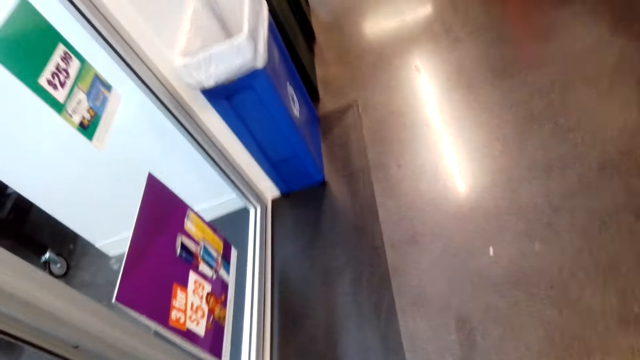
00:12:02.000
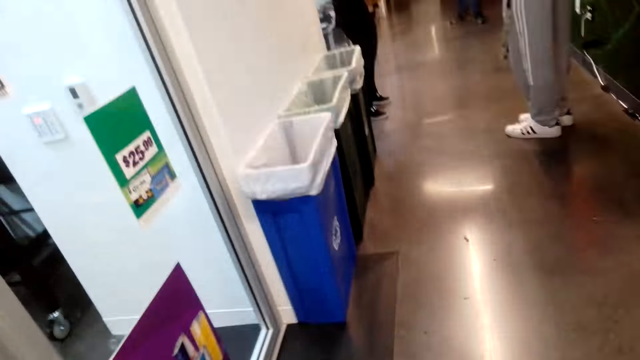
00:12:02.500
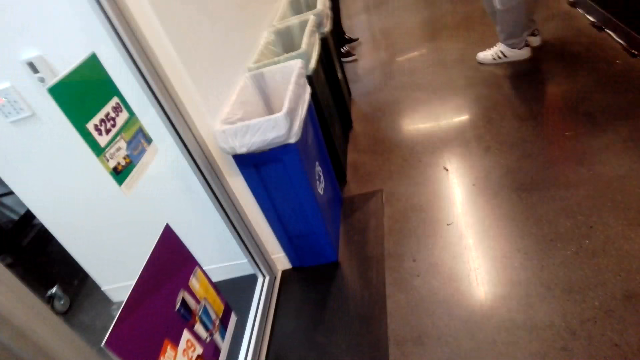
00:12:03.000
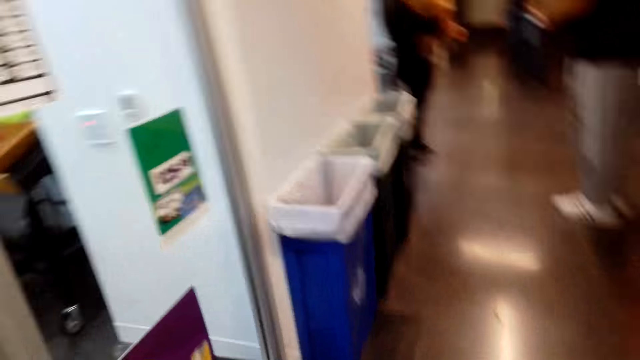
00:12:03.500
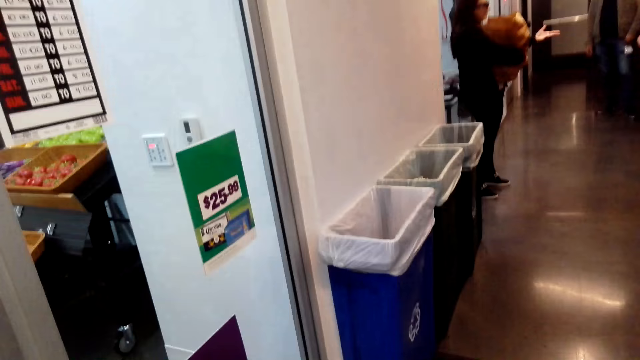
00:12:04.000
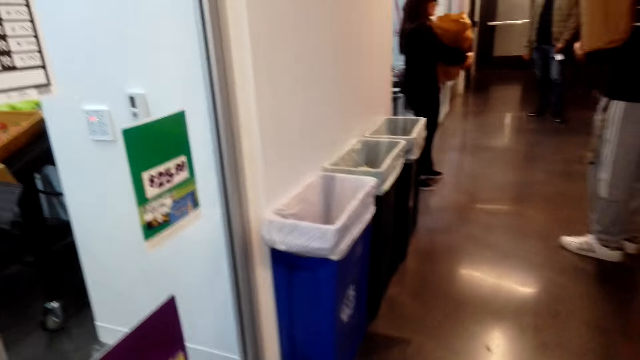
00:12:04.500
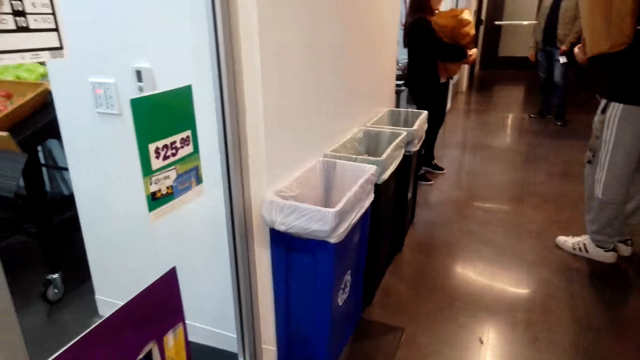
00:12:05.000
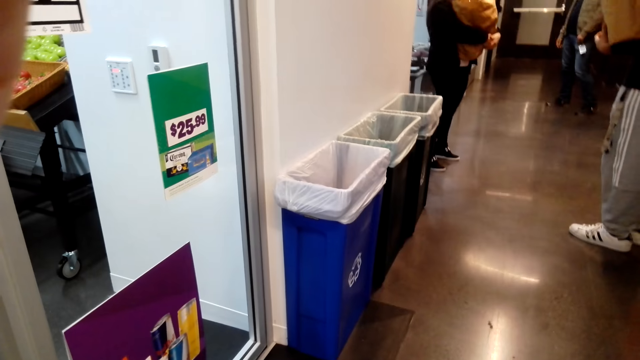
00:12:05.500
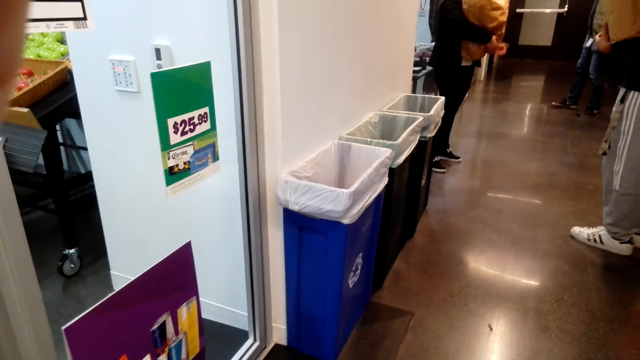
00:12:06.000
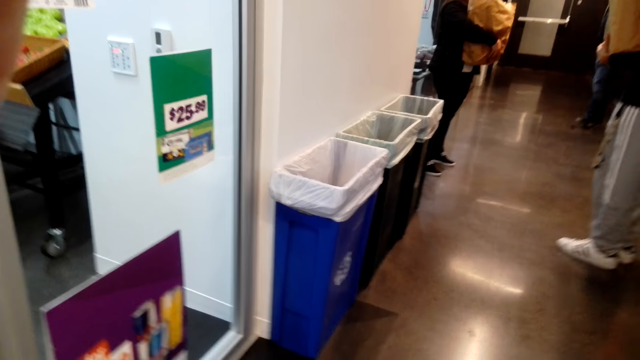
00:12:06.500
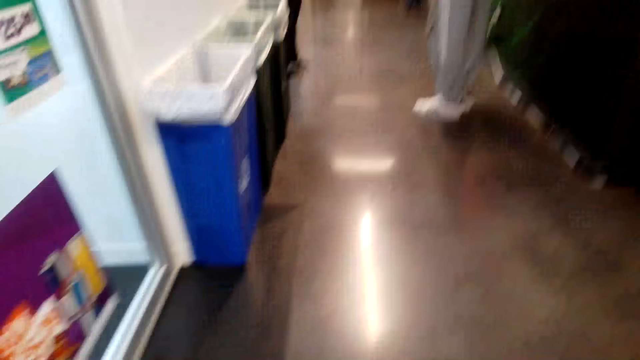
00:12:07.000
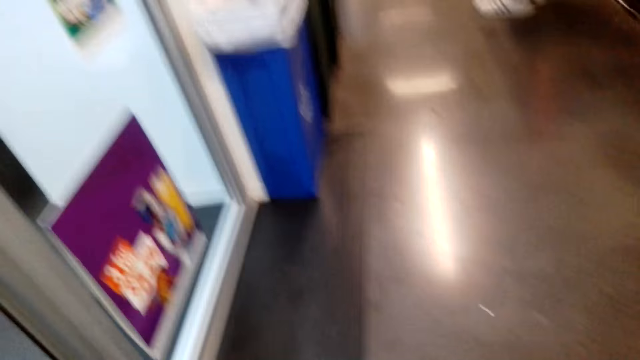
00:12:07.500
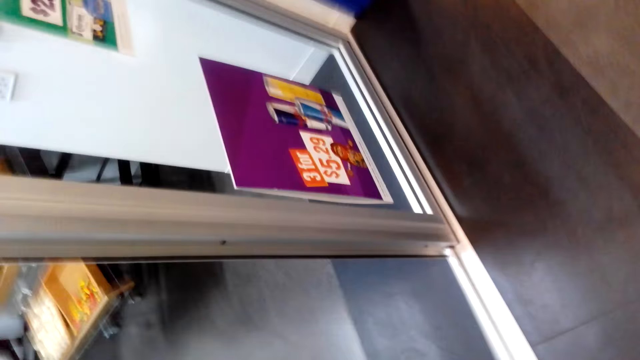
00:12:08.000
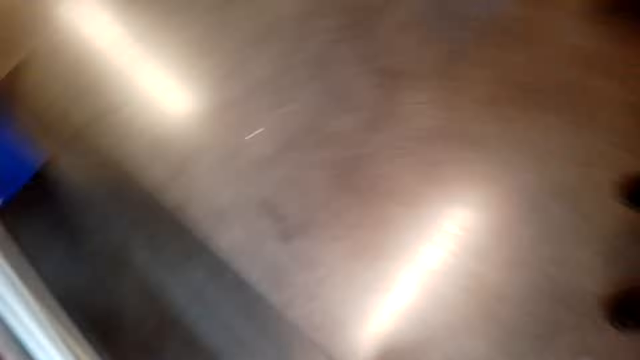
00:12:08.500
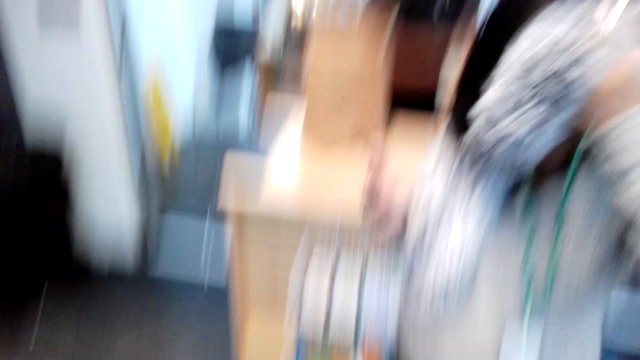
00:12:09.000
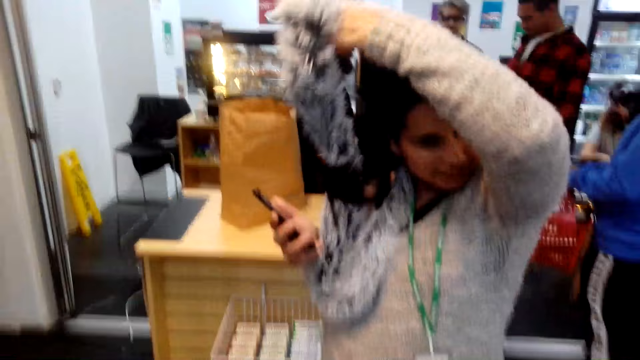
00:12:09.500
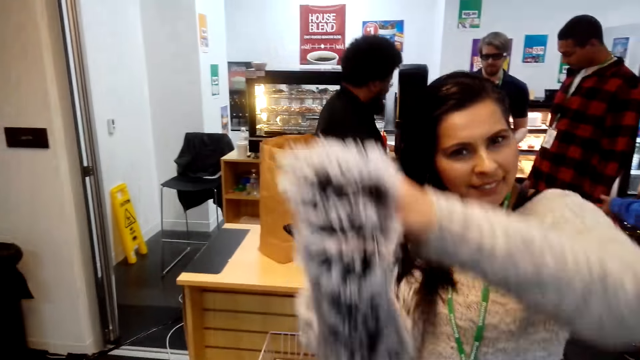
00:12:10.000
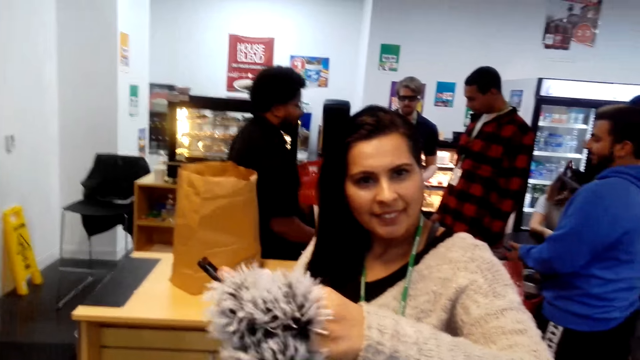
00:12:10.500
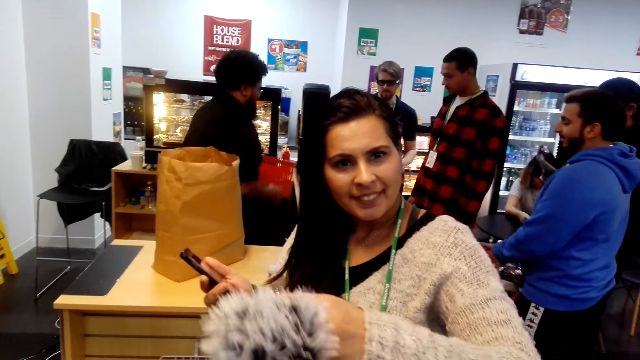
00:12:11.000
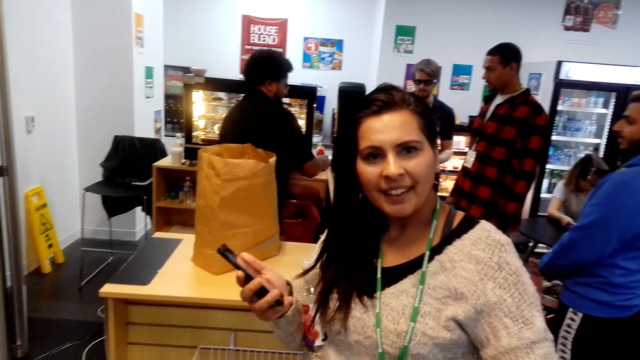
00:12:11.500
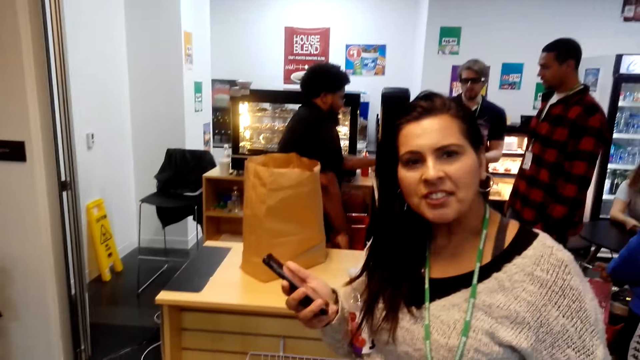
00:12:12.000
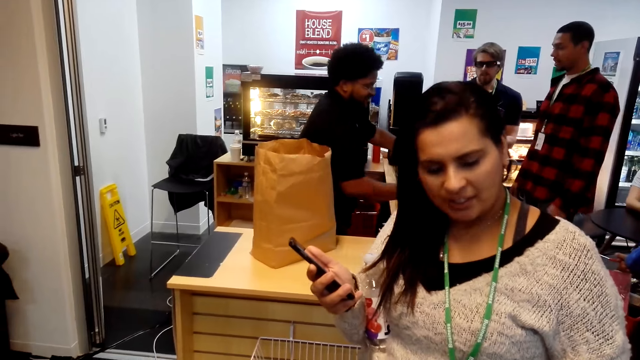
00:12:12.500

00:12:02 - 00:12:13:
The camera wearer walks along a corridor in the mall. They look at the corridor. They look around and speak to a woman. A person removes a neck scarf. Another person calculates items for a third person. The first person looks at the camera wearer. The camera wearer looks at the woman. The woman speaks to the camera wearer.
